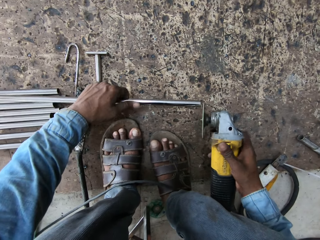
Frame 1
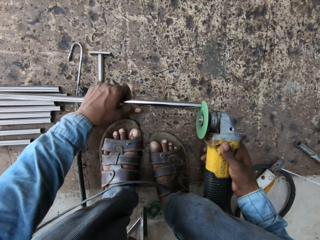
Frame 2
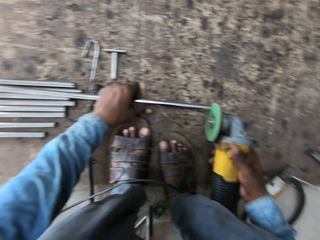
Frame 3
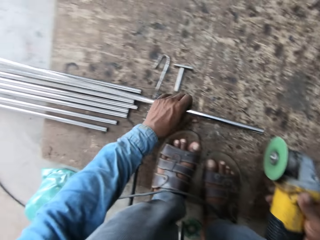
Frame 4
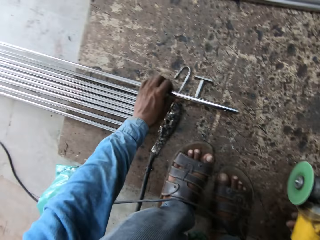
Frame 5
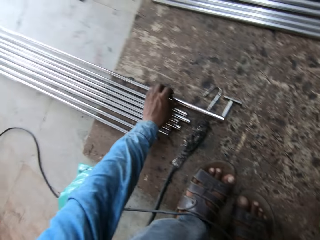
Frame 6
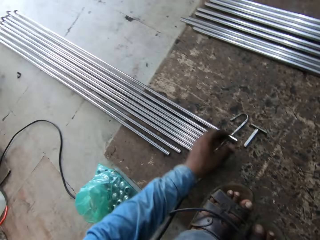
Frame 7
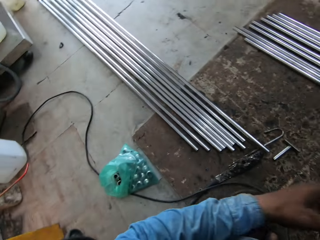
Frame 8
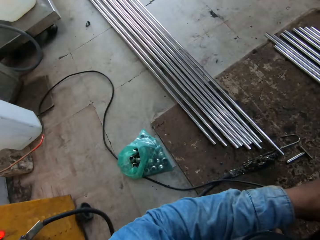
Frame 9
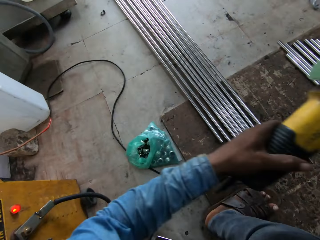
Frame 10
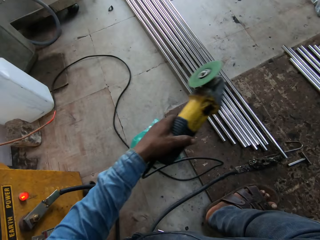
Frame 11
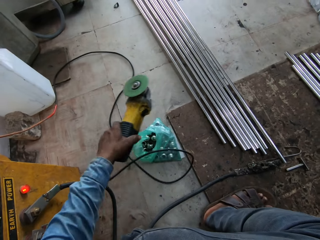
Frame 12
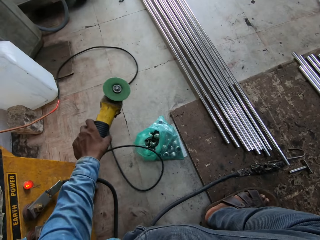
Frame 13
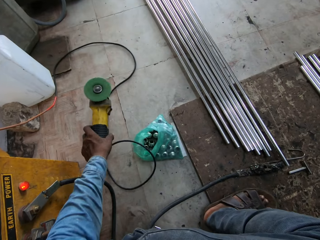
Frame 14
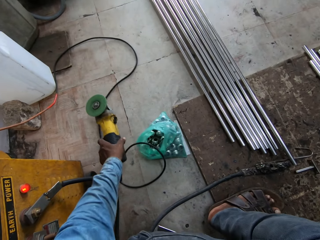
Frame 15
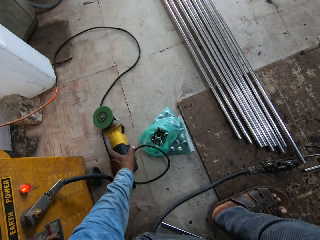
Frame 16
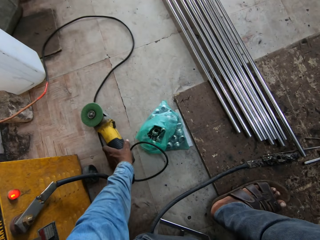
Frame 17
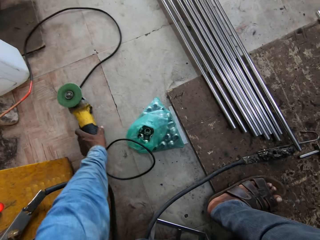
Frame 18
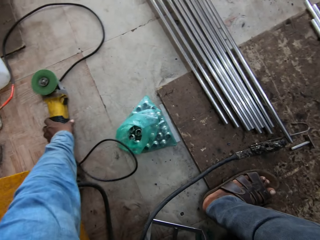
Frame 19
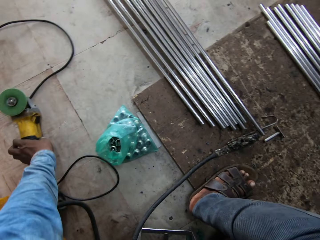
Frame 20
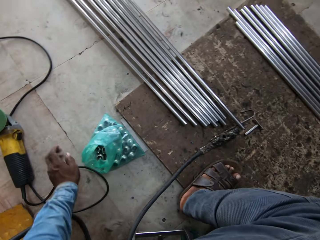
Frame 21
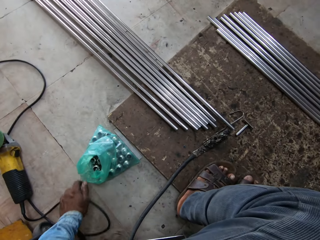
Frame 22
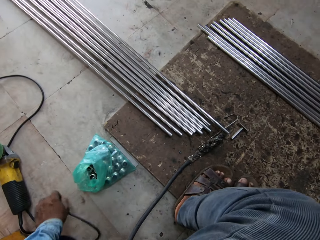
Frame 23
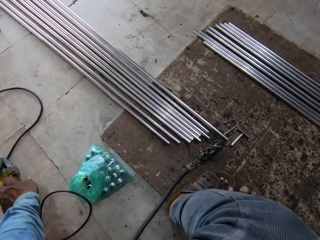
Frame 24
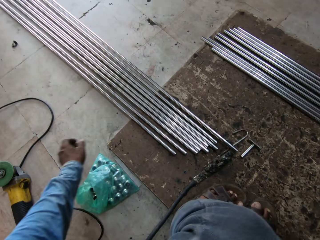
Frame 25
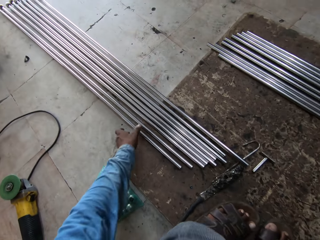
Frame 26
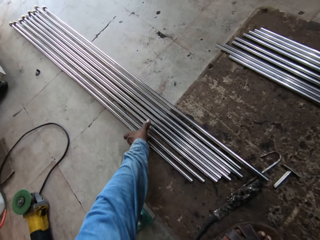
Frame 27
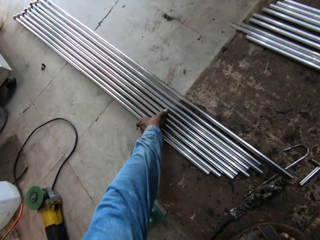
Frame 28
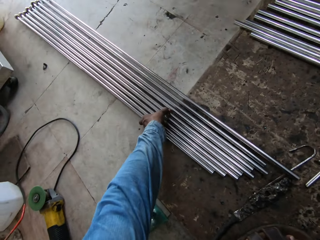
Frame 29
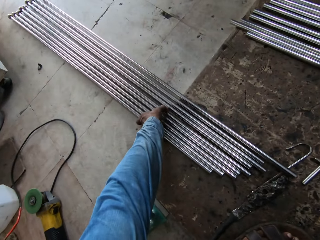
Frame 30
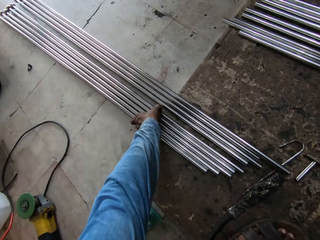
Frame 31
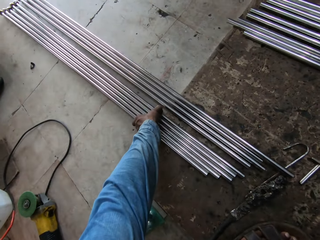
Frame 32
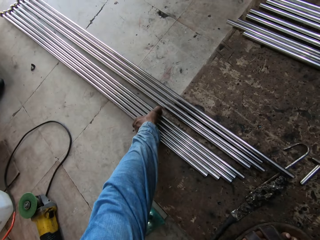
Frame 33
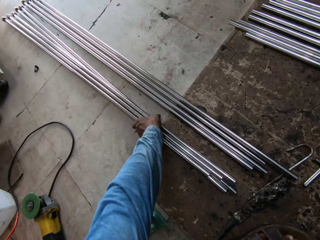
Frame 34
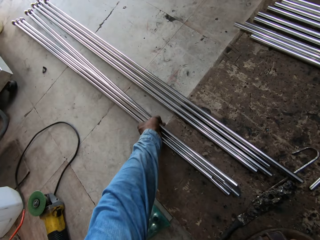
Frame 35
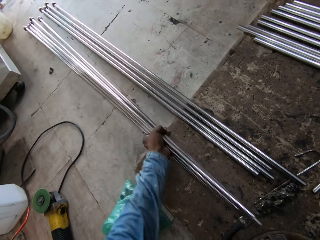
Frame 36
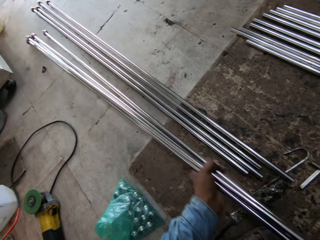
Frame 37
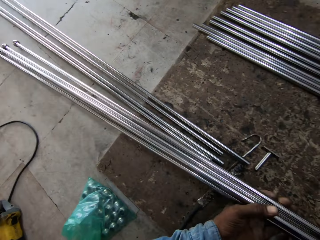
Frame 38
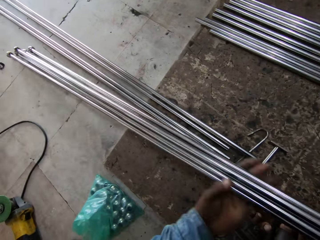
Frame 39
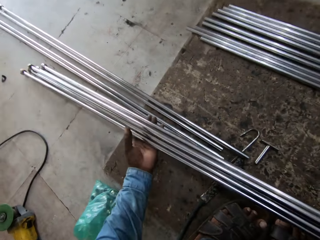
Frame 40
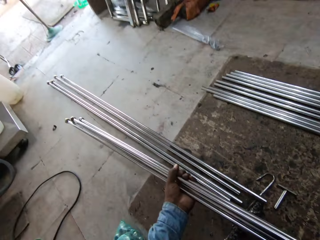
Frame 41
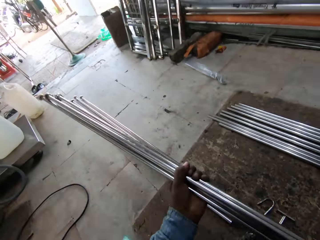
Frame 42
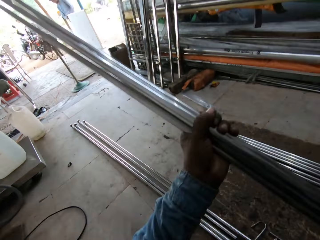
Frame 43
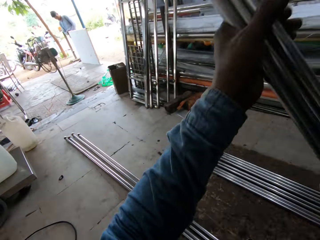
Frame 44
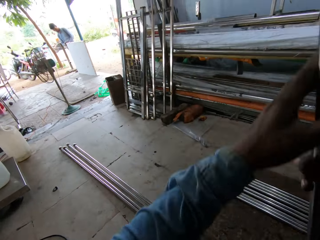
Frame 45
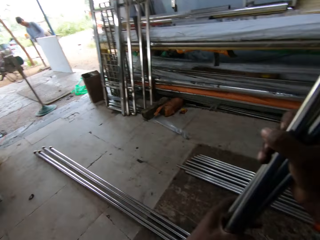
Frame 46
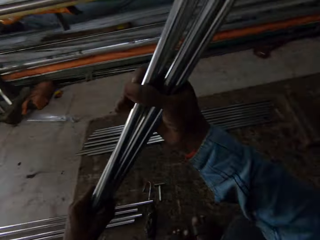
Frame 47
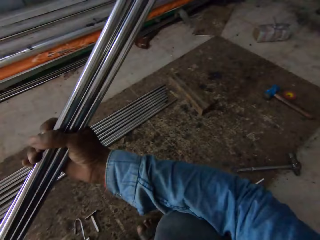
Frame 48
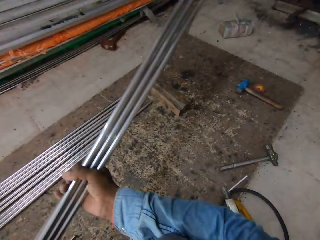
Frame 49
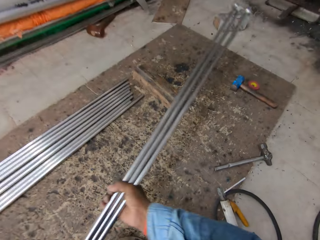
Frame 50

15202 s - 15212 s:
The camera wearer puts the metal down. They put back the angle grinder. They pick the iron rods.

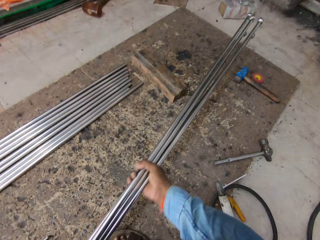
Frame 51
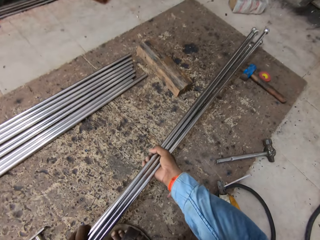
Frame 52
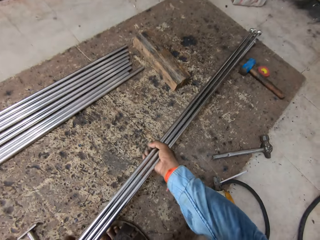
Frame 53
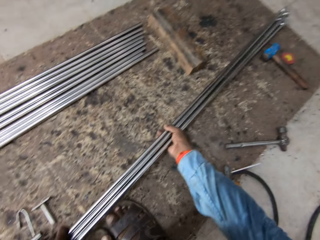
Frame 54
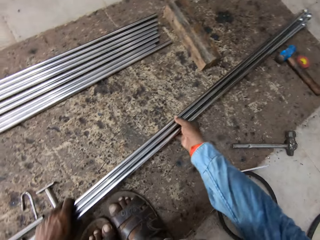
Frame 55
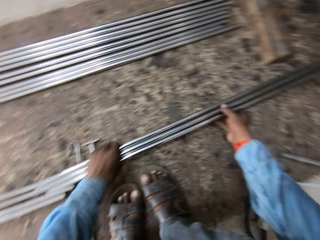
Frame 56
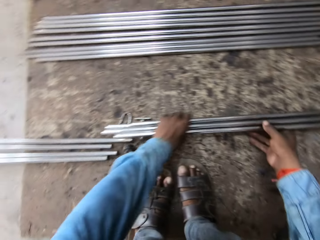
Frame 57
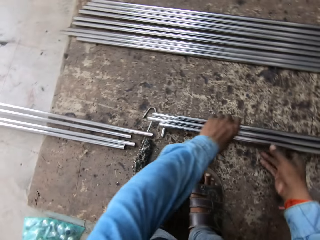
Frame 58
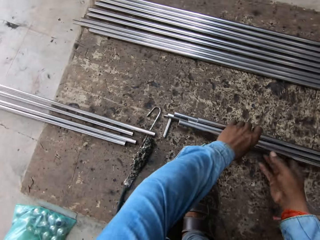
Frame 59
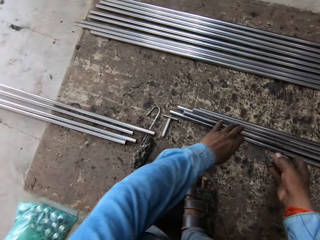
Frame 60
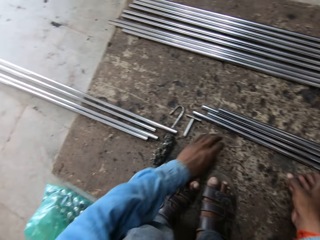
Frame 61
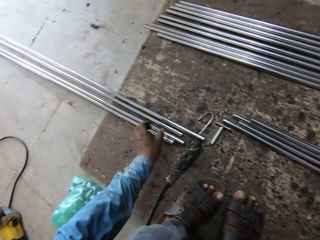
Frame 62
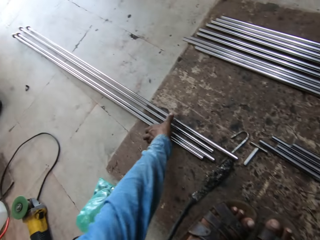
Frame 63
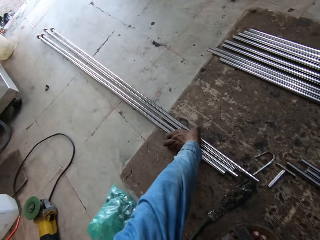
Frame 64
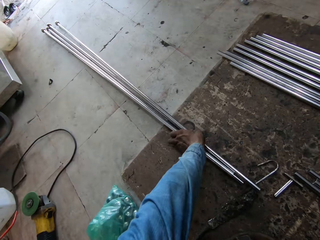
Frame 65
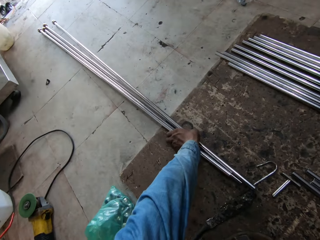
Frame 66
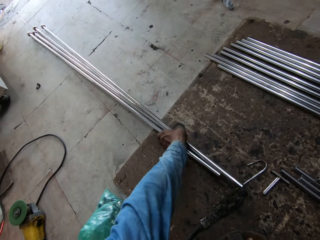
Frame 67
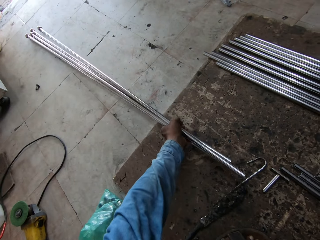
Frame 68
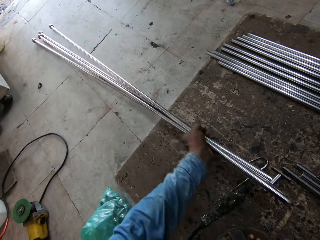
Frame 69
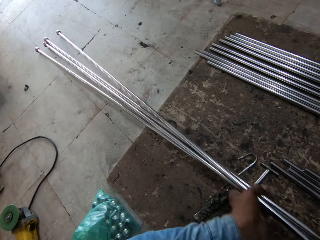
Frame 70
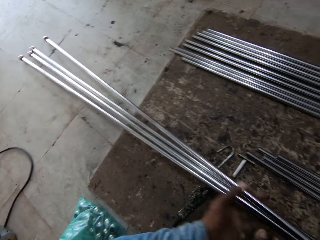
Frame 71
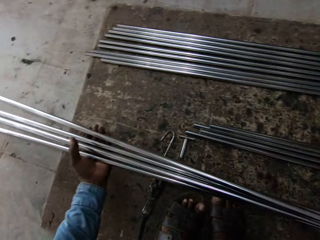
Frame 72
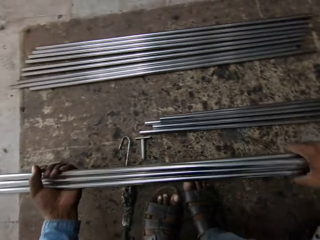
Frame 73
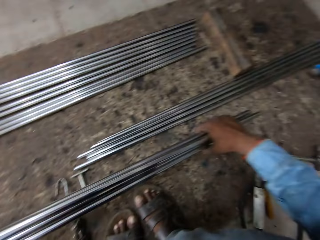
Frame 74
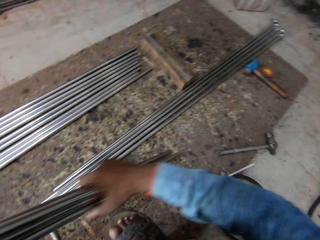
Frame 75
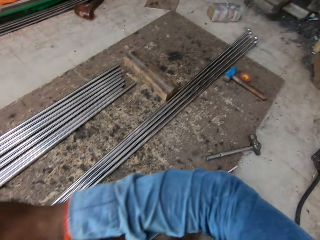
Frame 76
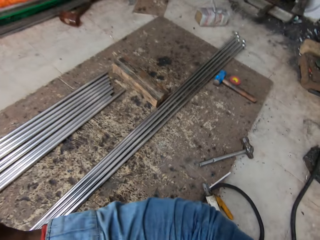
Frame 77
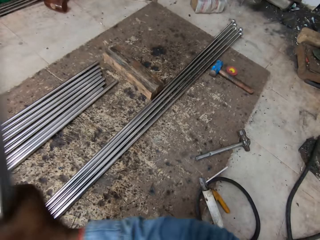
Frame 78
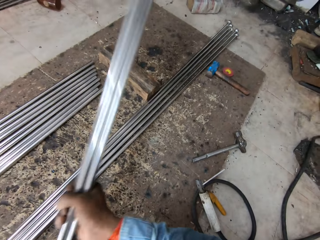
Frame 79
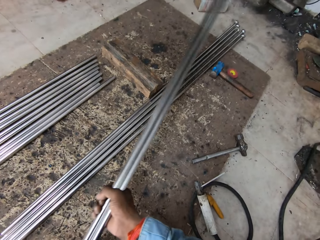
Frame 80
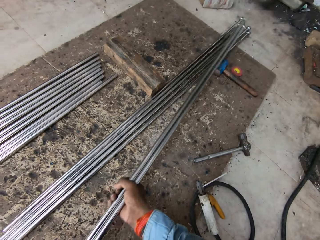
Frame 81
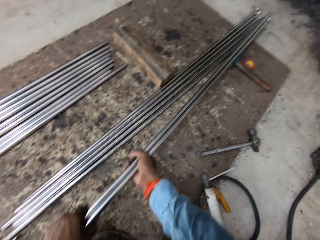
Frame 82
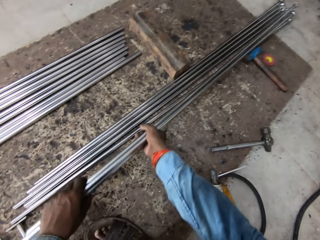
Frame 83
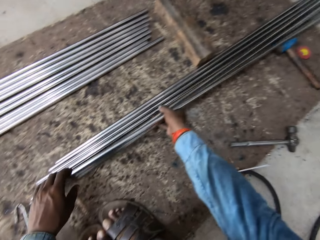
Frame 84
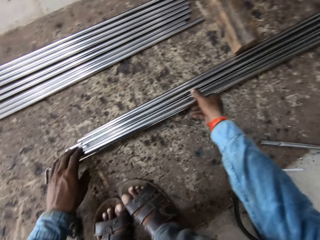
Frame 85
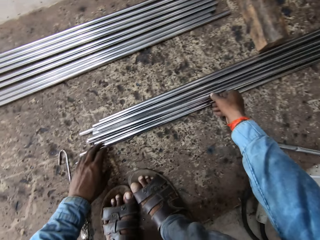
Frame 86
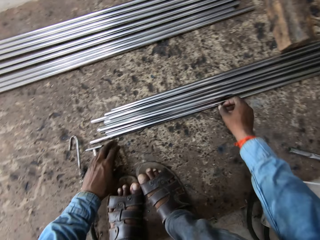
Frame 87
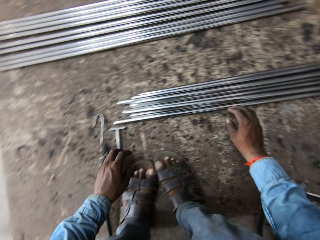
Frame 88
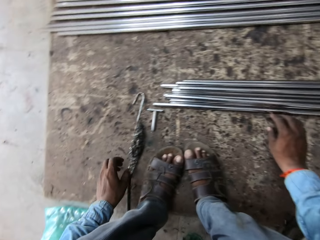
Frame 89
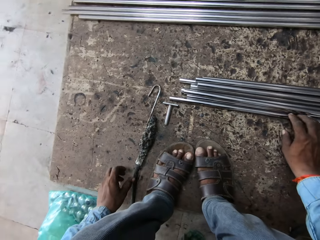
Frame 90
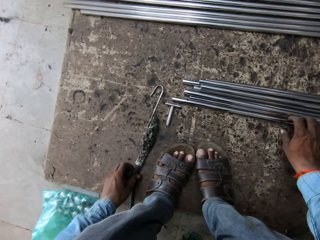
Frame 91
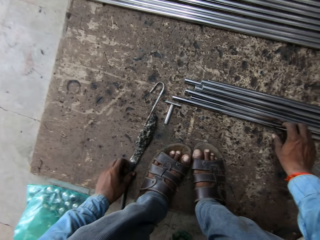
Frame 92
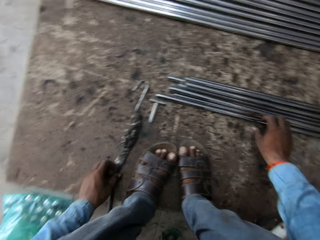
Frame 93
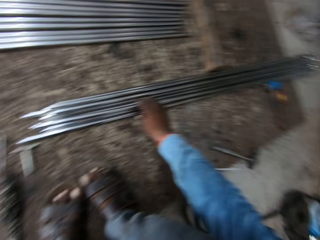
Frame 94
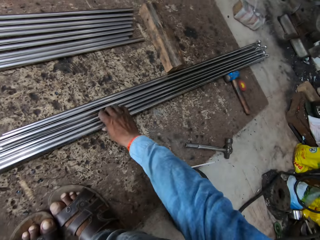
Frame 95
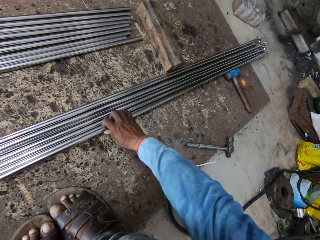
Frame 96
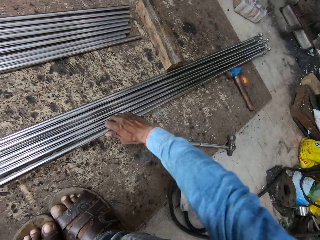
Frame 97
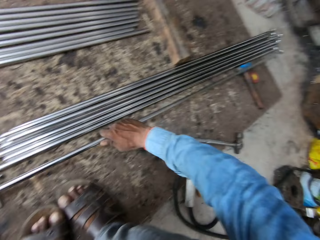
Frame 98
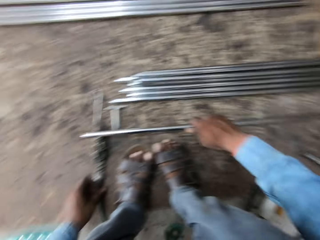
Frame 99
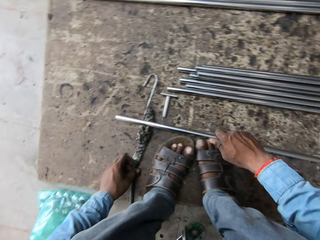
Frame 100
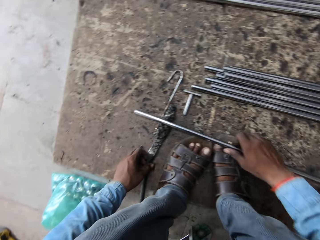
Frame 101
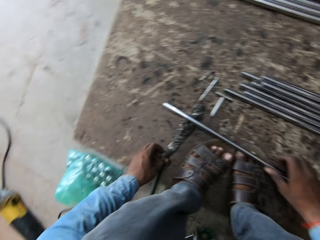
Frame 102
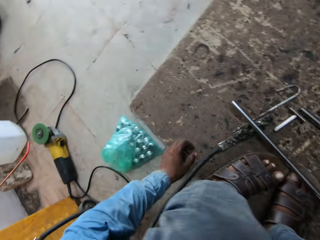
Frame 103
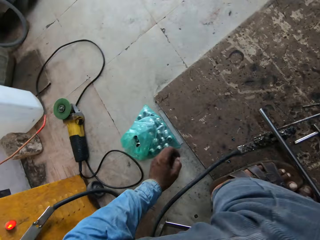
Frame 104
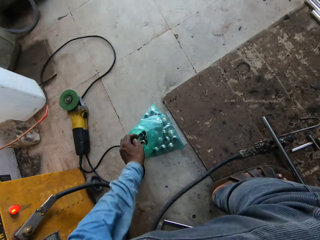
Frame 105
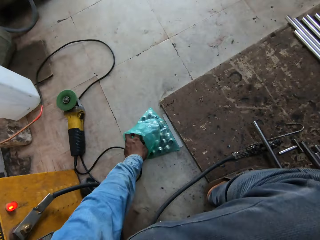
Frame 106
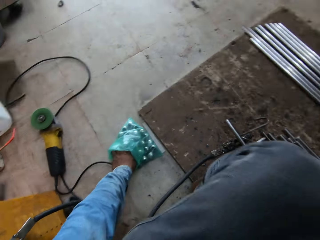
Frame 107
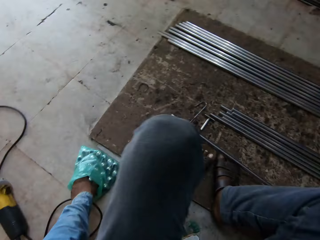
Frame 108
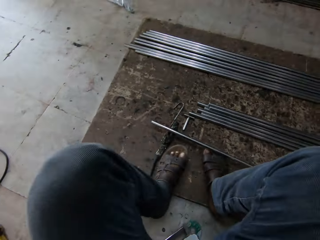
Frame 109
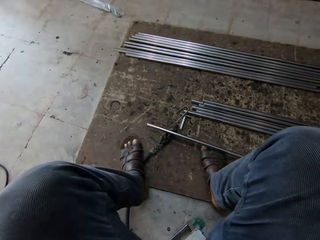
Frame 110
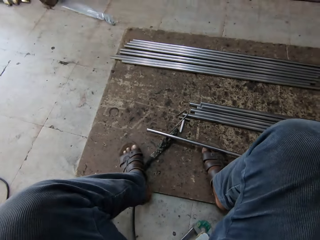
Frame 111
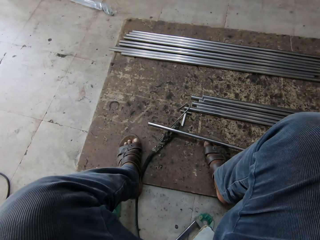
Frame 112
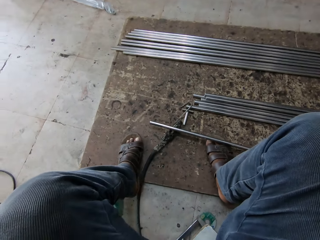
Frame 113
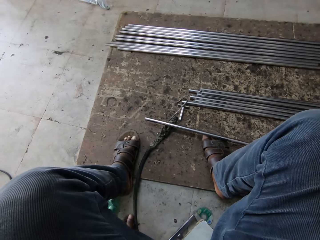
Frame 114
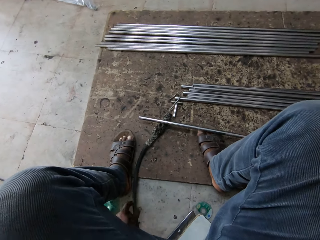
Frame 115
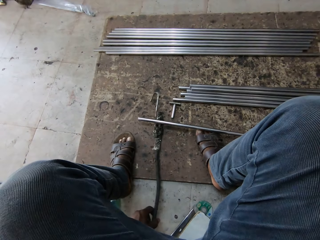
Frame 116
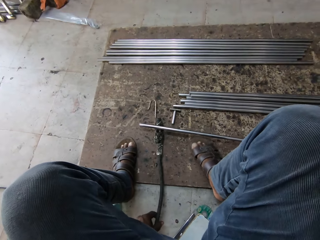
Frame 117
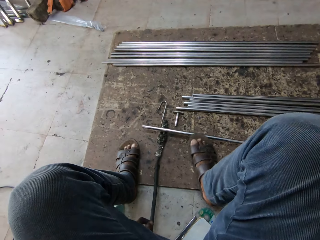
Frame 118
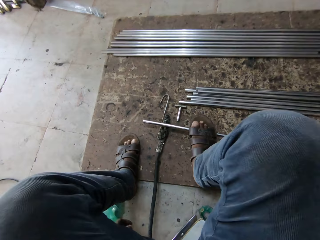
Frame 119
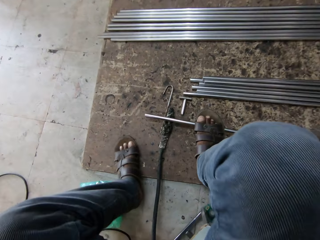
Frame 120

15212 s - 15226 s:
The camera wearer puts the iron rods aside. They lift the metal and put the metal down. They lift the metal and put the metal down. They pick a ball.
